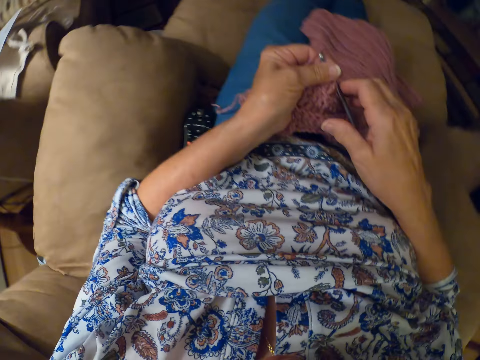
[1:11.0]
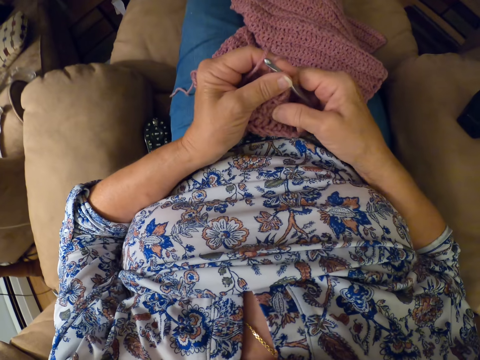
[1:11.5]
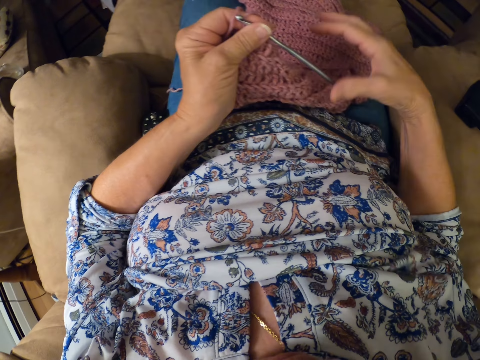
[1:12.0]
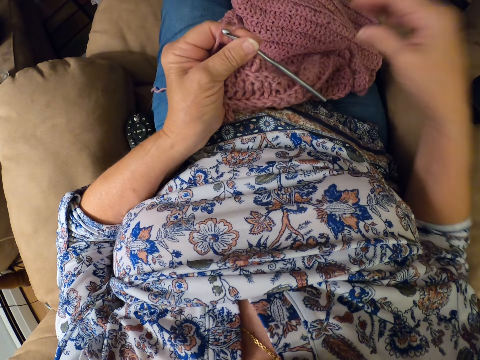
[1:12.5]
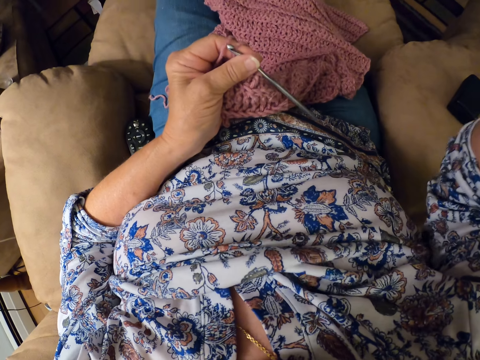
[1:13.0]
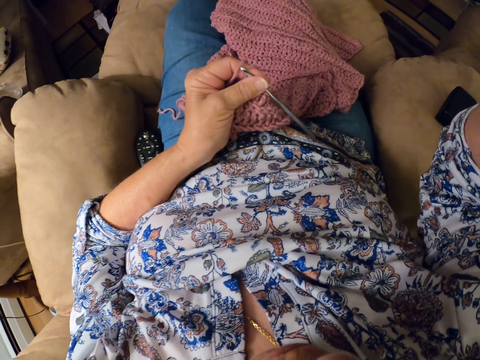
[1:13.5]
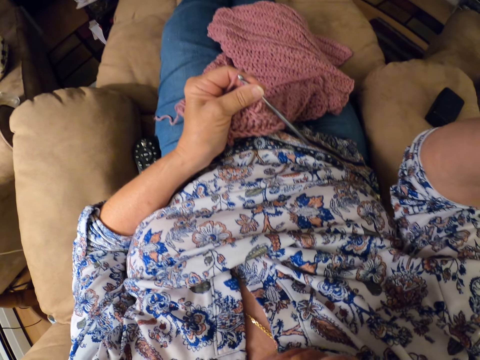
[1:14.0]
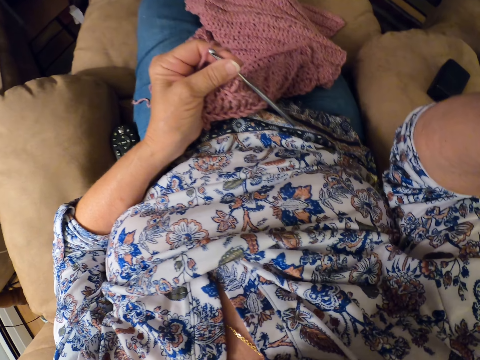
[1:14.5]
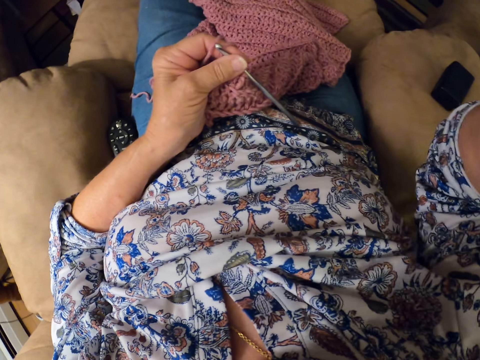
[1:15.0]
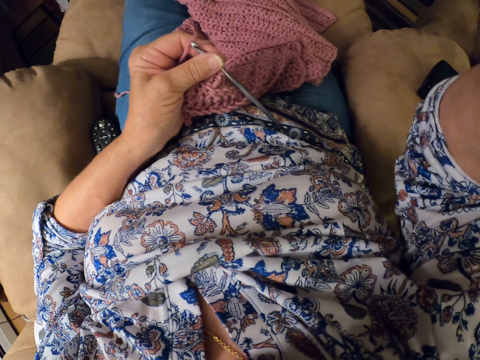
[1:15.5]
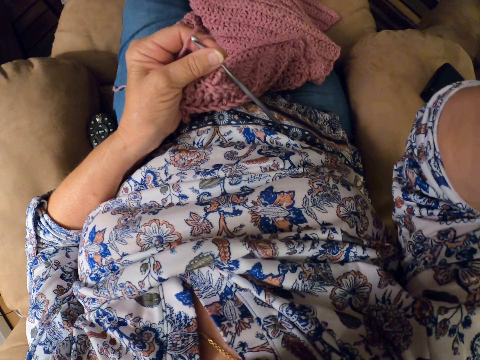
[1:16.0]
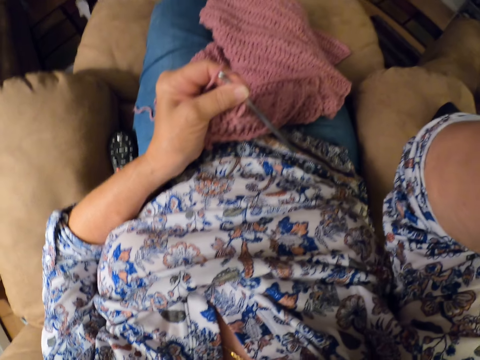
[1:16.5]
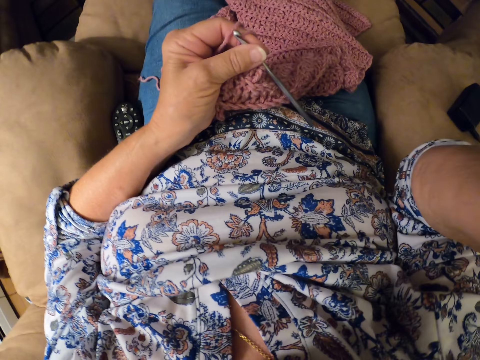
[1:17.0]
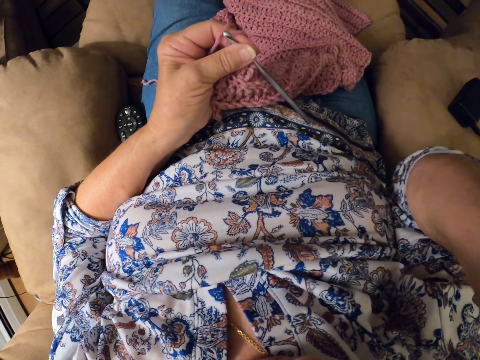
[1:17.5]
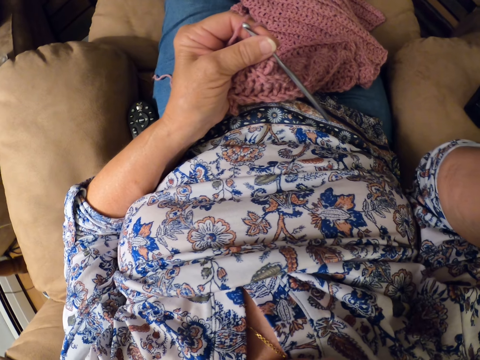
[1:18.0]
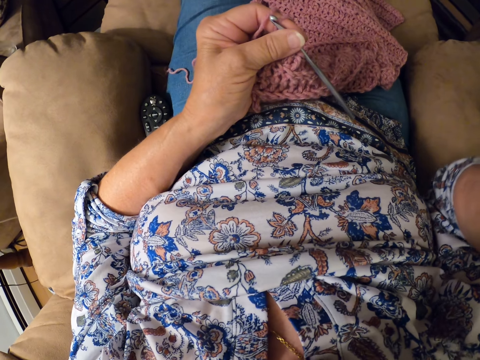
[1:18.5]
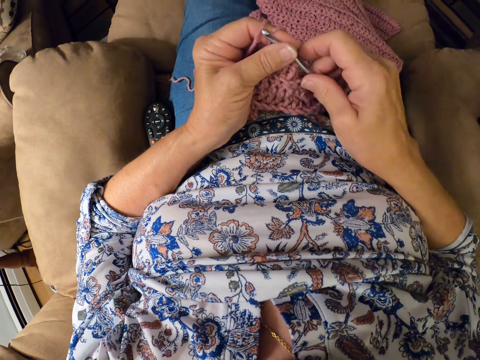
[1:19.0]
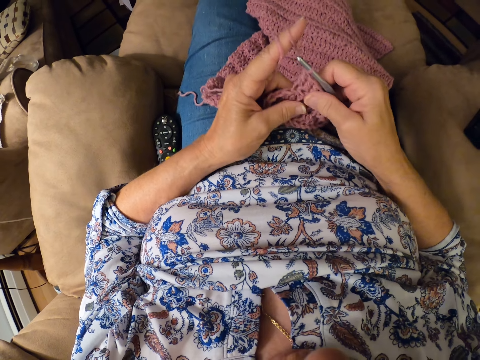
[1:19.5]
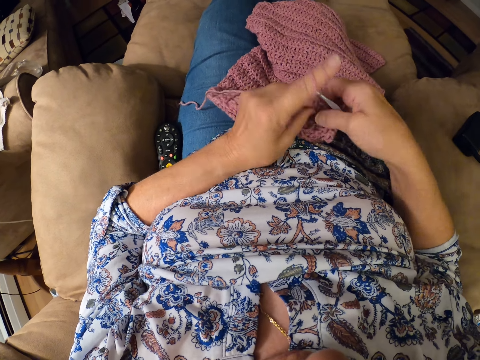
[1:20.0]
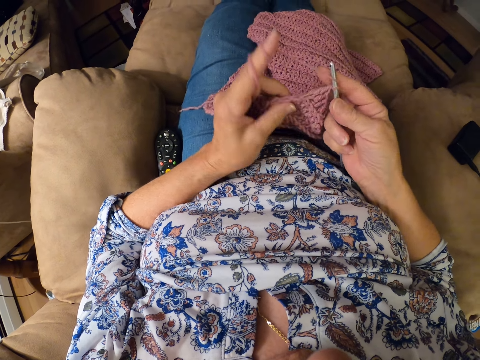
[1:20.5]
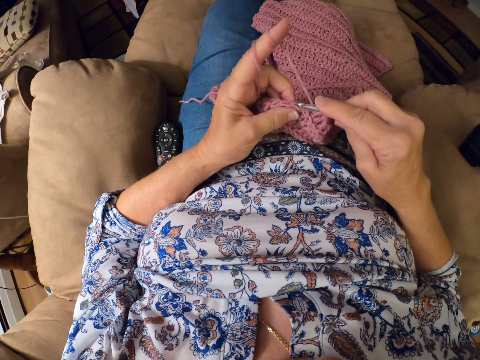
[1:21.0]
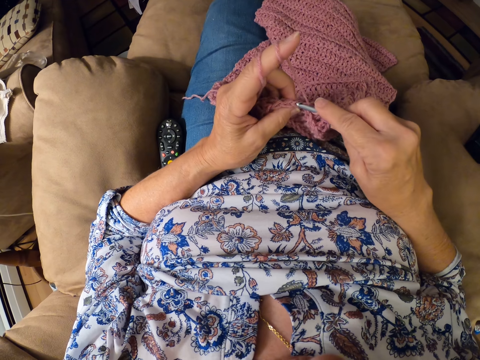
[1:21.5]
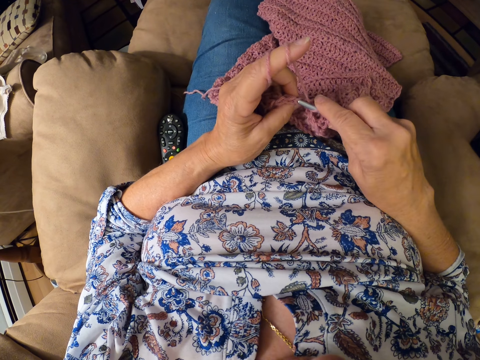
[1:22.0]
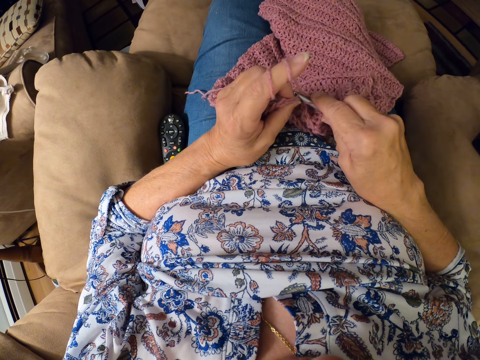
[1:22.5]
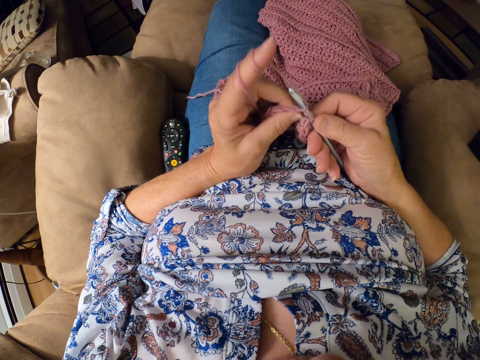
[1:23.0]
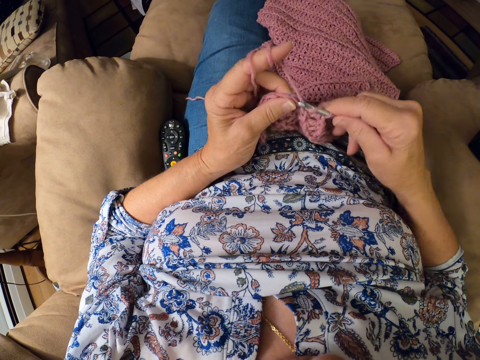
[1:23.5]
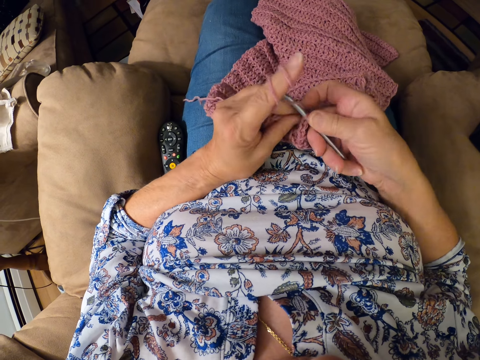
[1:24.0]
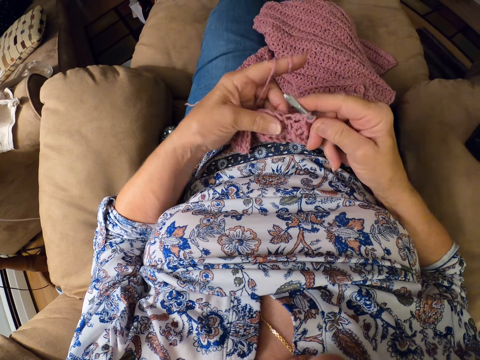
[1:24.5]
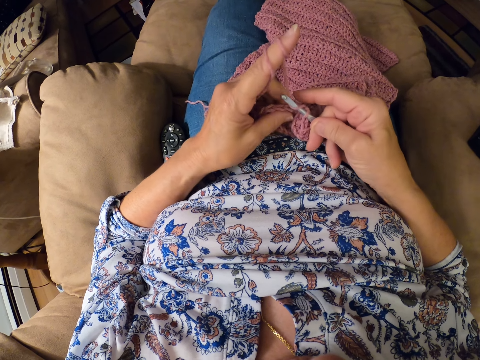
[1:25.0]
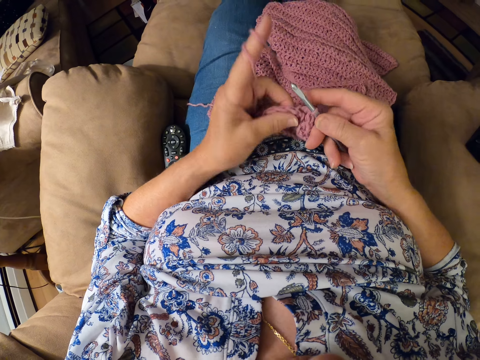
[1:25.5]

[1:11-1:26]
The camera wearer holds the woolen fabric and the crochet hook. She adjusts the crochet bag. She adjusts it again. She touches the camera. She holds the crochet hook with her right hand. She folds the yarn on her finger. She crochets the woolen fabric with the crochet hook.

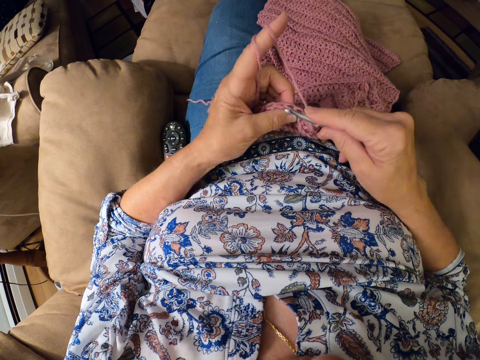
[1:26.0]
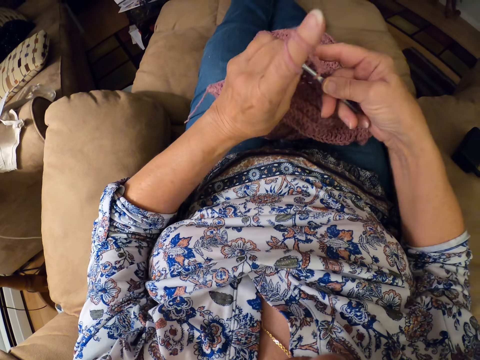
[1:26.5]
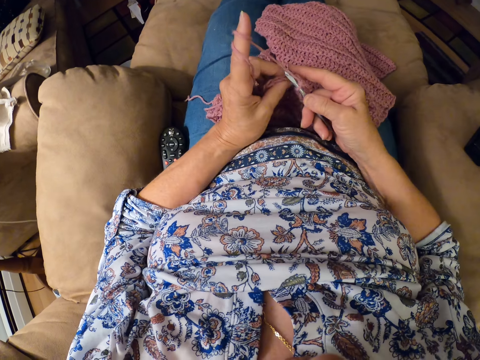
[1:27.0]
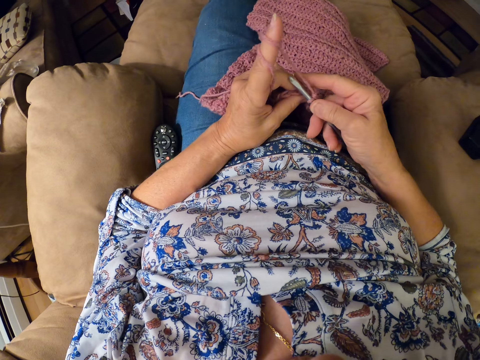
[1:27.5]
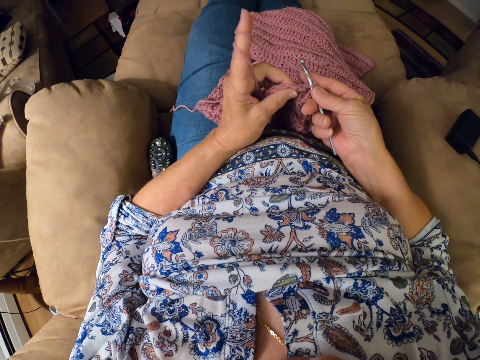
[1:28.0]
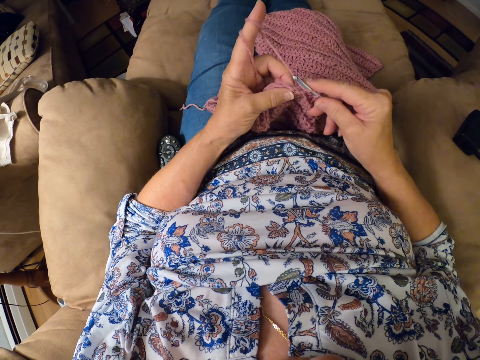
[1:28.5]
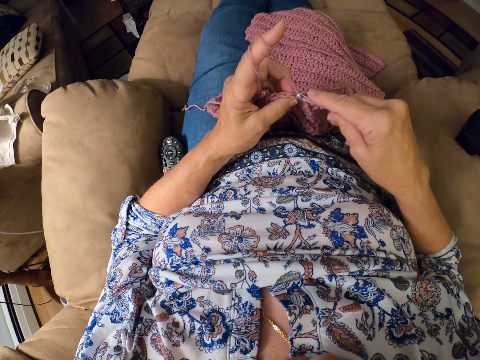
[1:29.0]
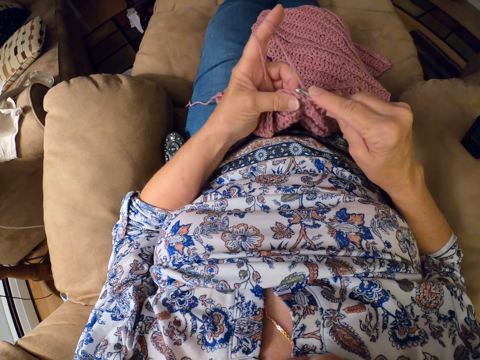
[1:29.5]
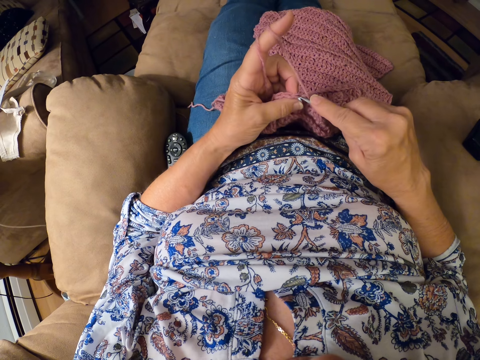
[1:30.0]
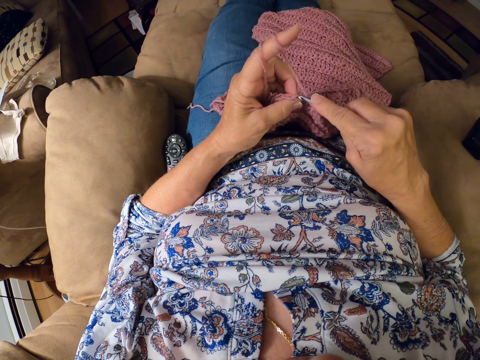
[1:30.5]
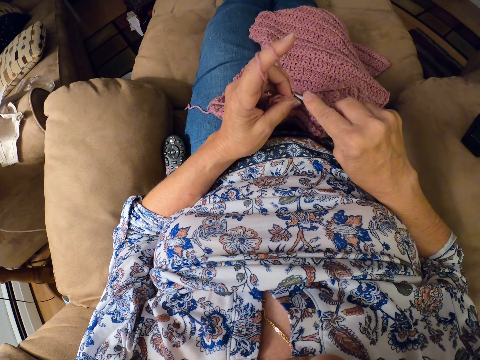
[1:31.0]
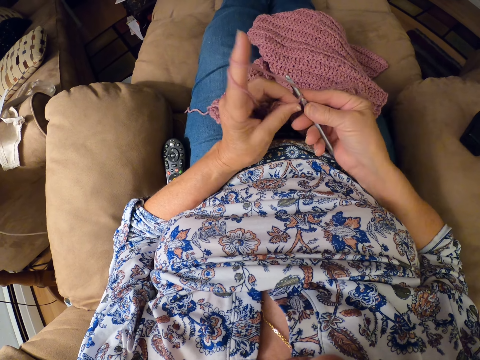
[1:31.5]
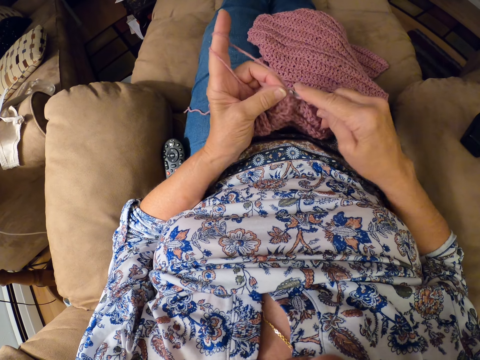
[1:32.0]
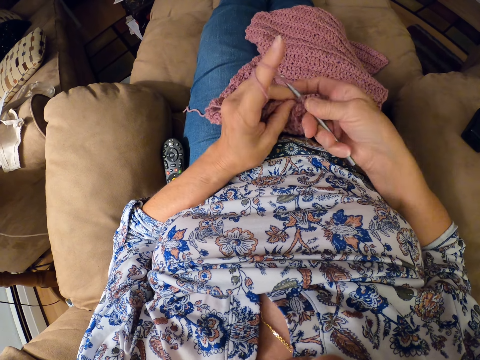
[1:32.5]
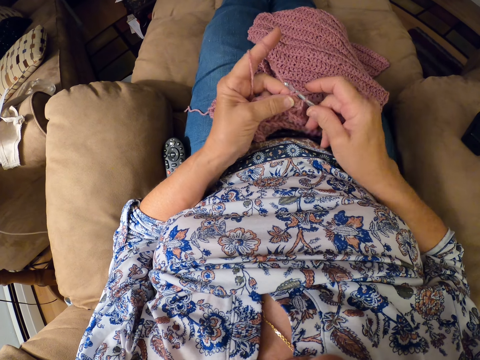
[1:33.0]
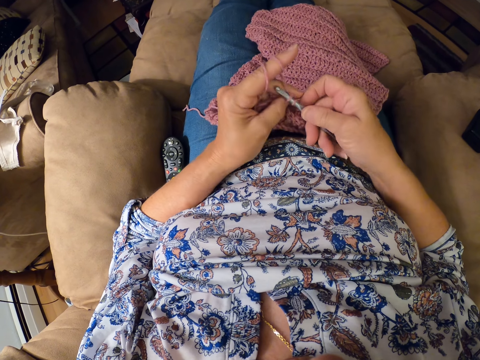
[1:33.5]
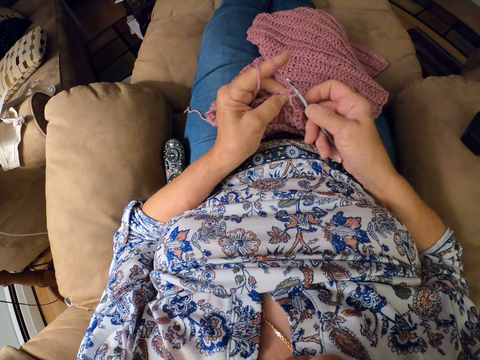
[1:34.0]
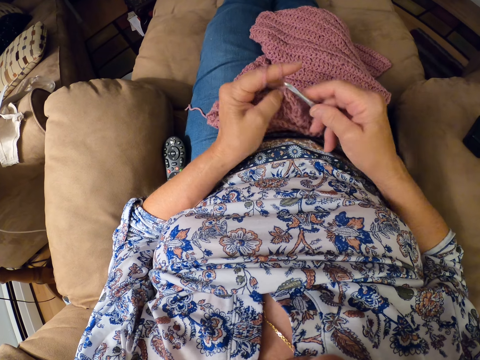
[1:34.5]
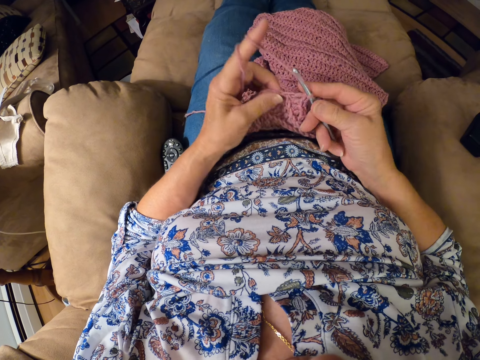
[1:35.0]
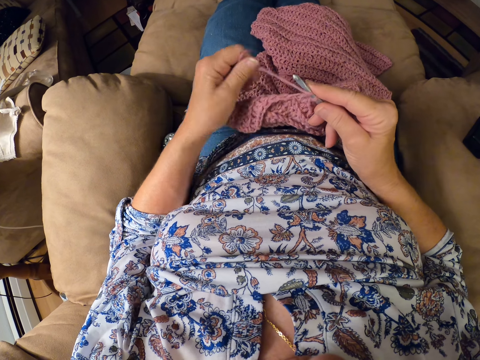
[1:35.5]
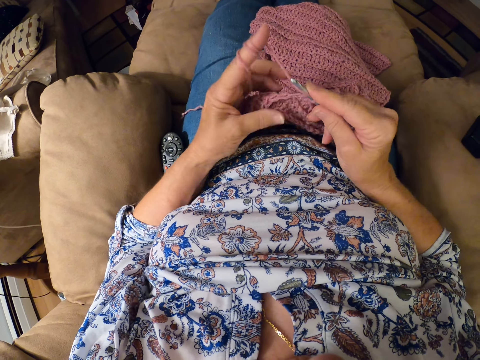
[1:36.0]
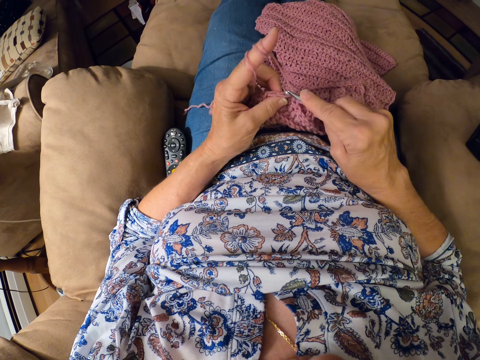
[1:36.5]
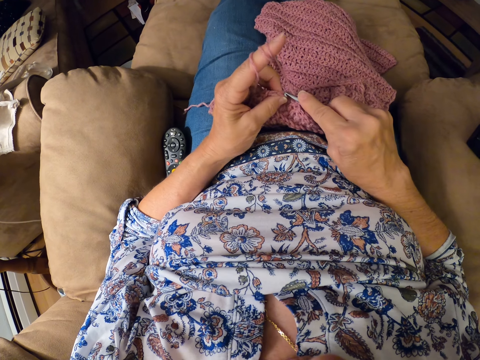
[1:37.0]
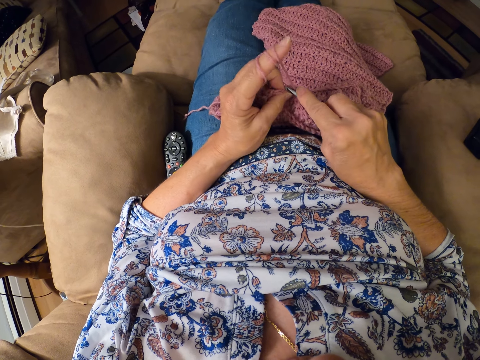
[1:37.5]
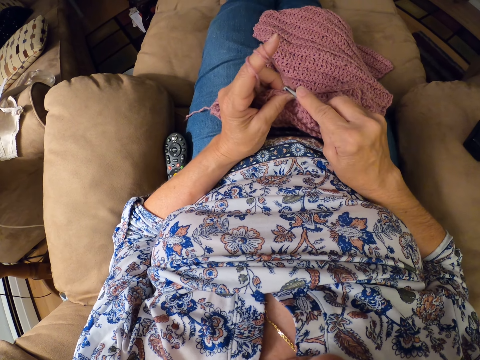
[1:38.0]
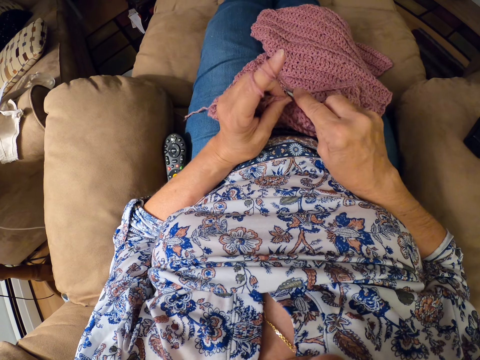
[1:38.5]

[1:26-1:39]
The camera wearer folds the yarn on her finger.
